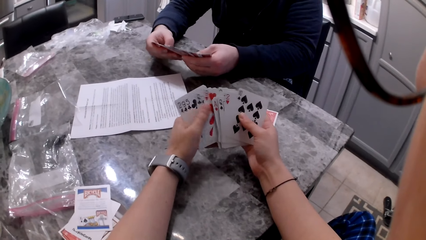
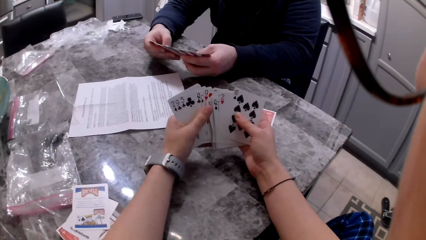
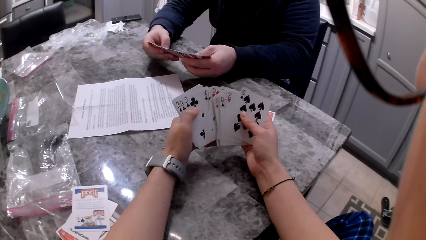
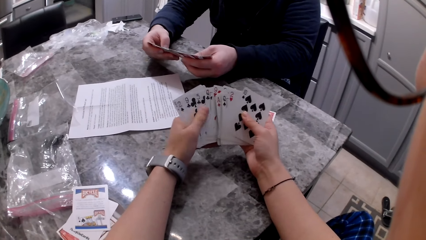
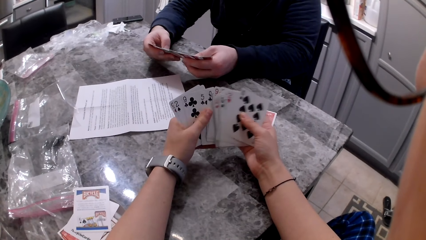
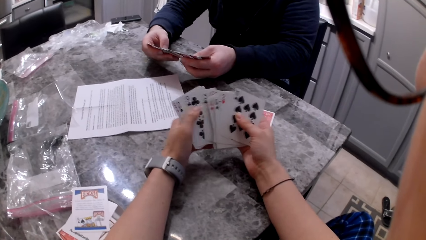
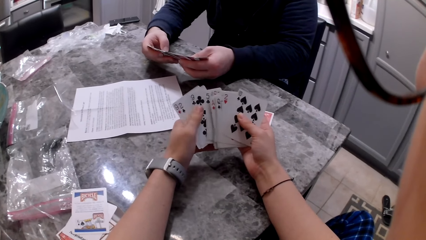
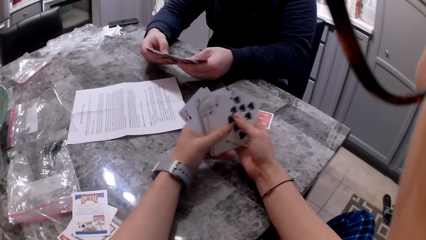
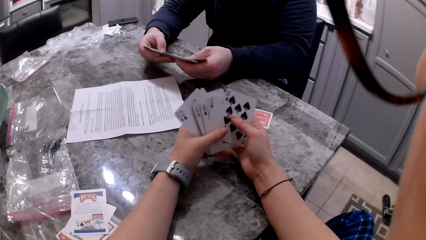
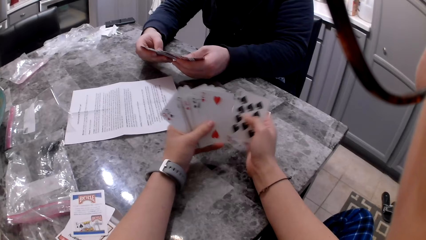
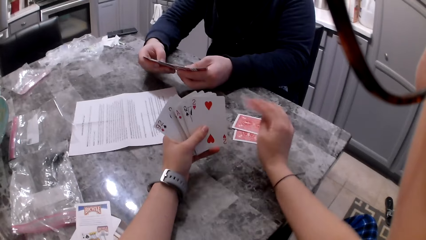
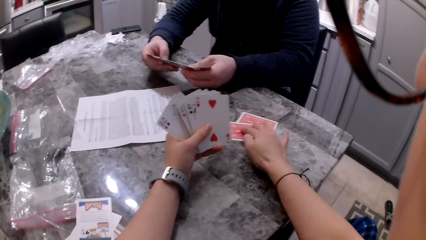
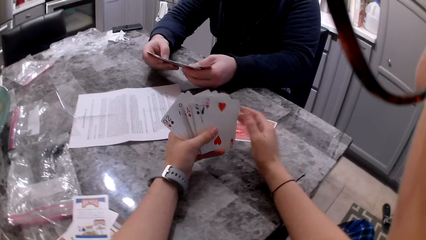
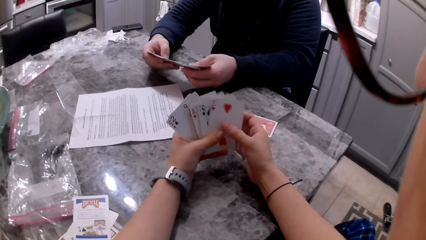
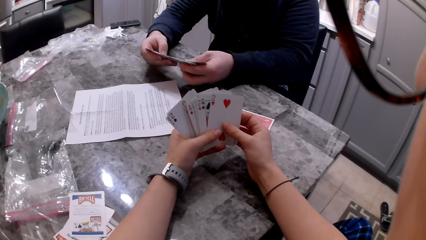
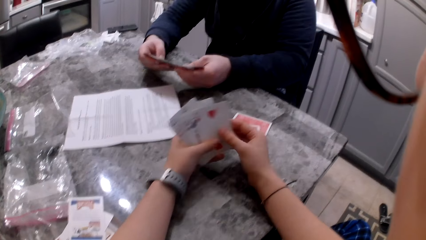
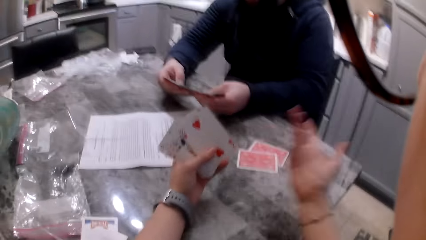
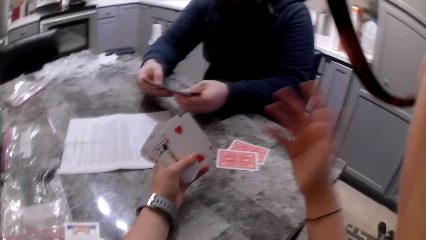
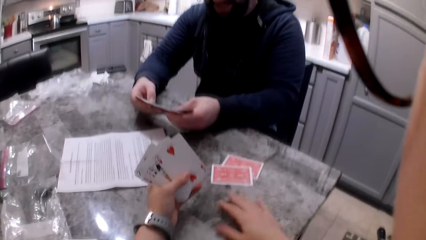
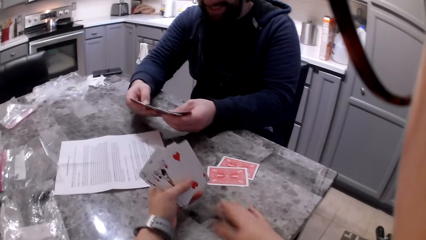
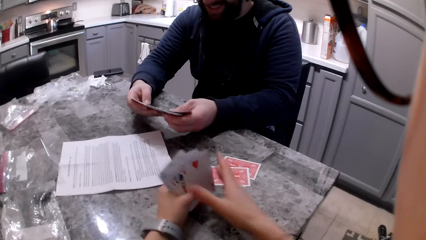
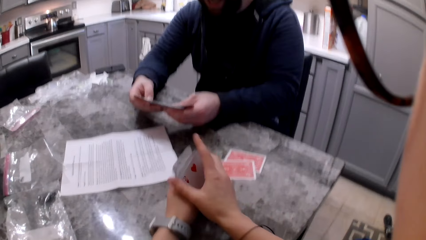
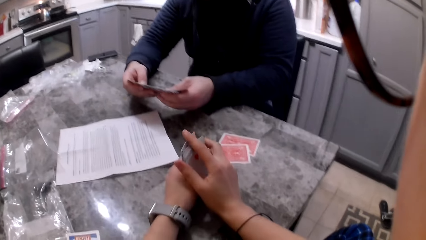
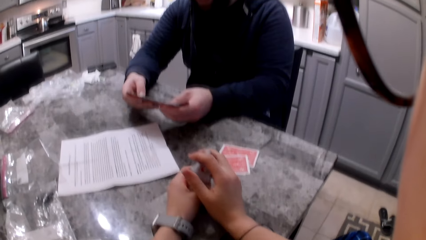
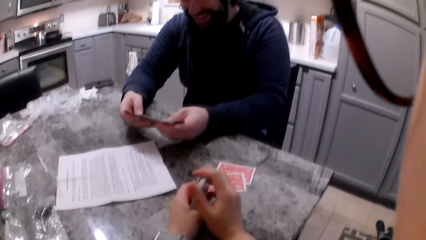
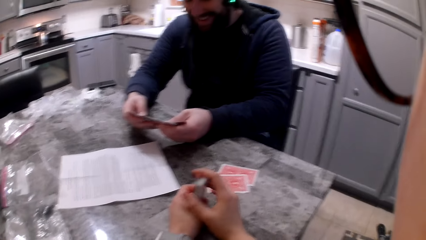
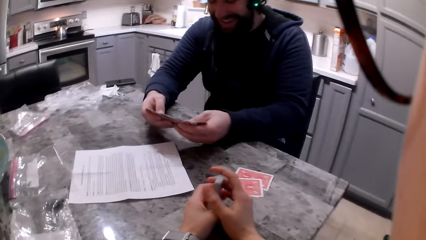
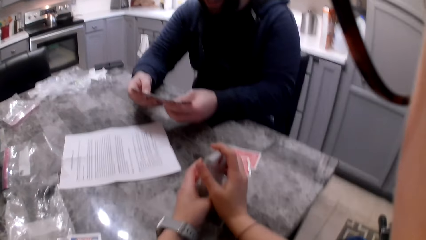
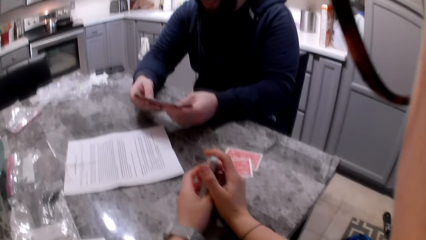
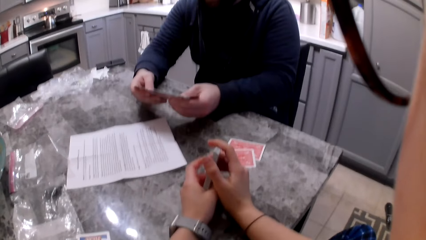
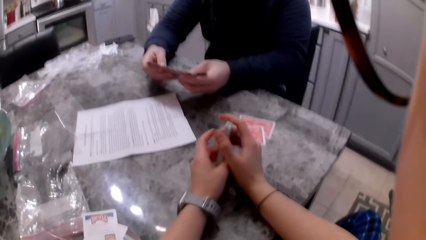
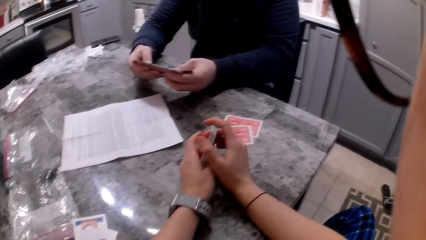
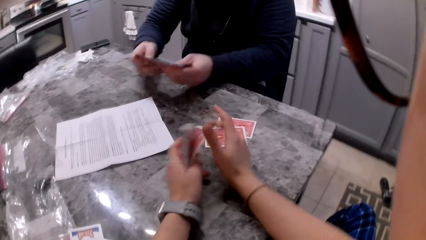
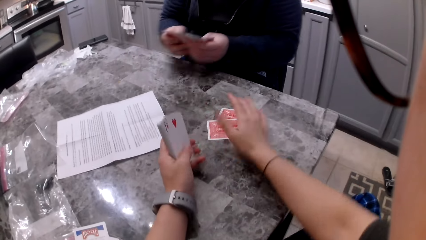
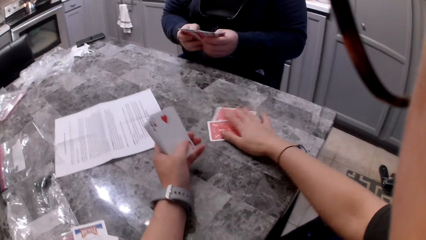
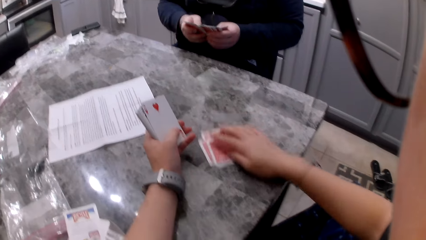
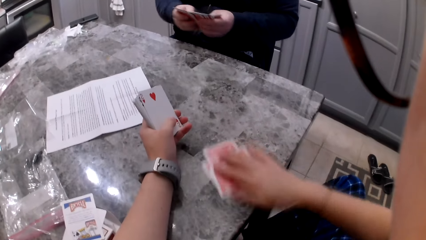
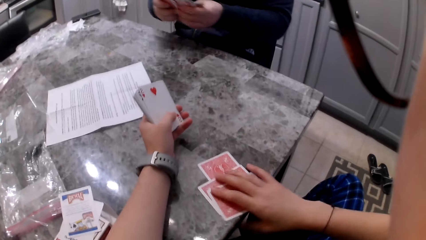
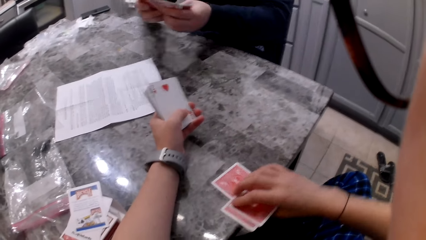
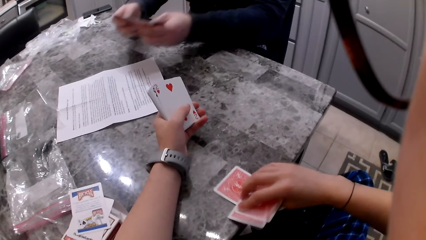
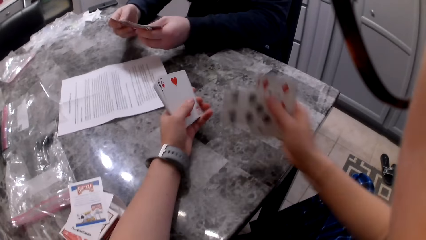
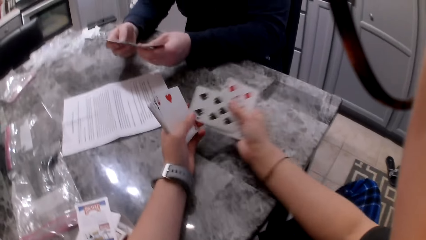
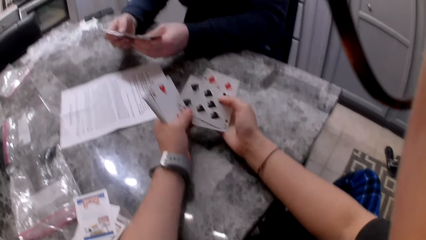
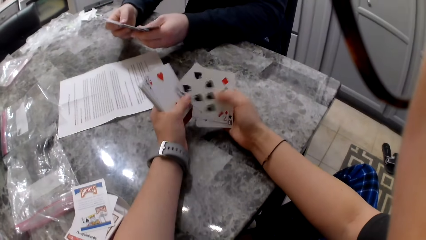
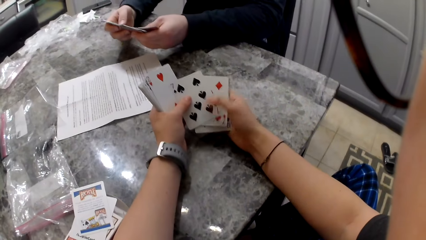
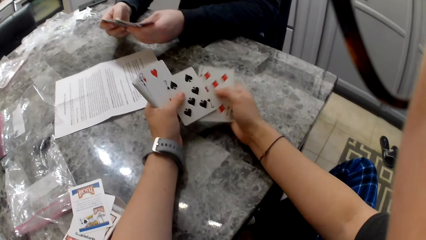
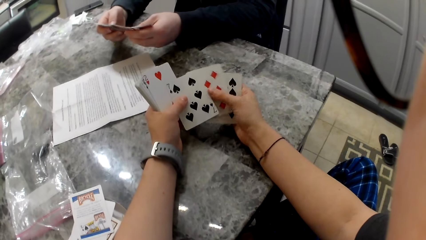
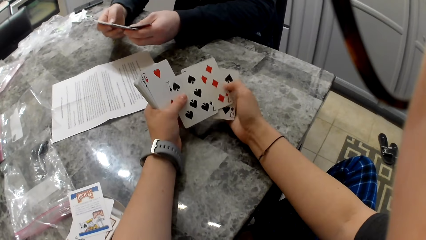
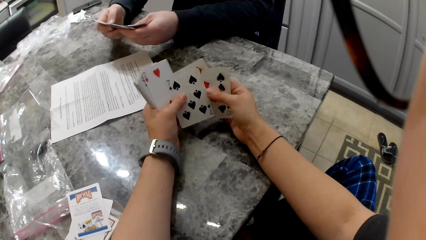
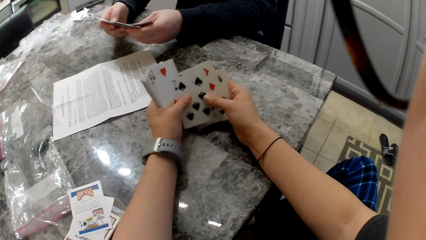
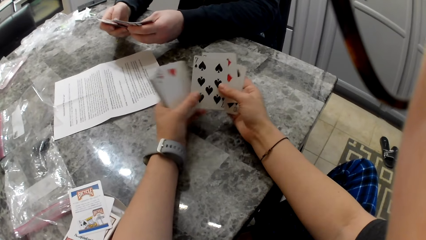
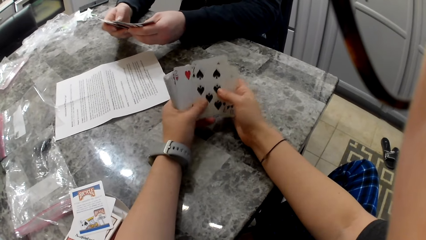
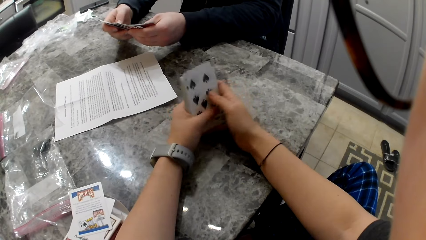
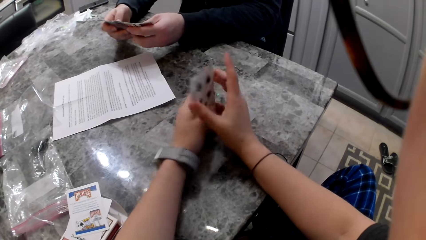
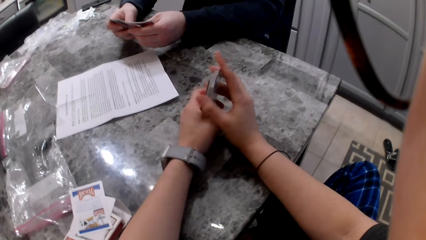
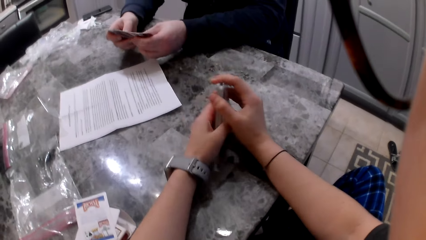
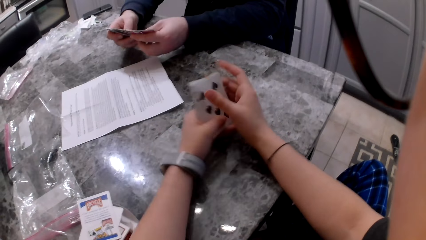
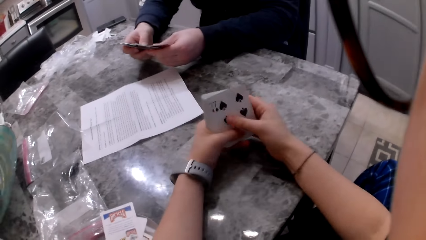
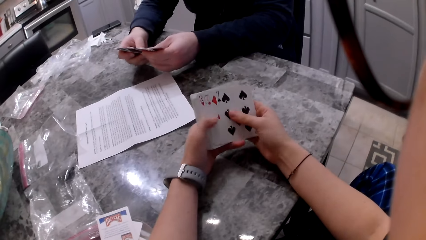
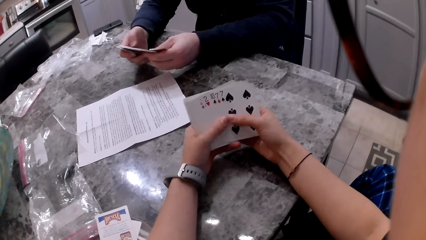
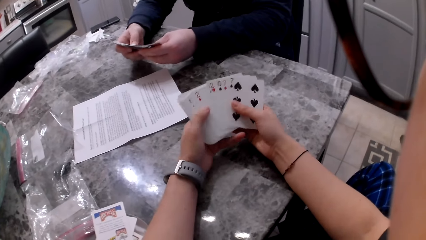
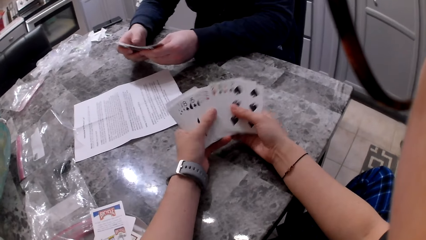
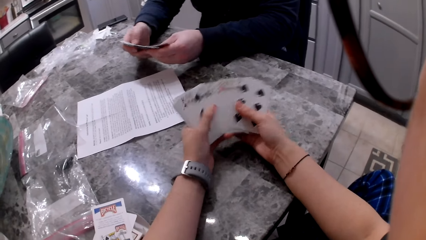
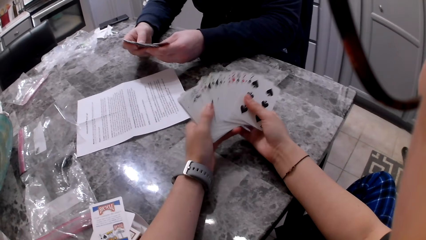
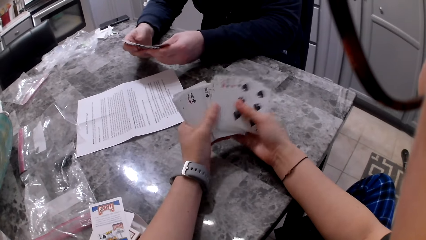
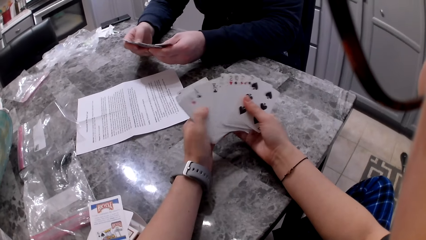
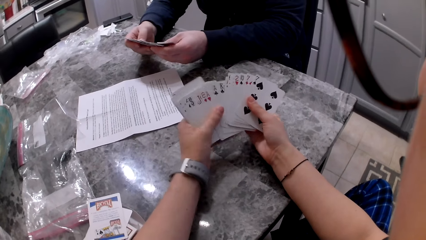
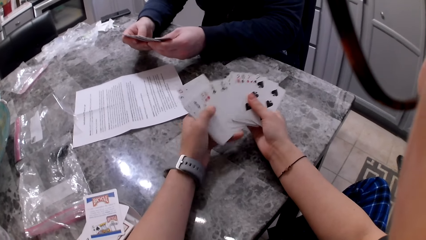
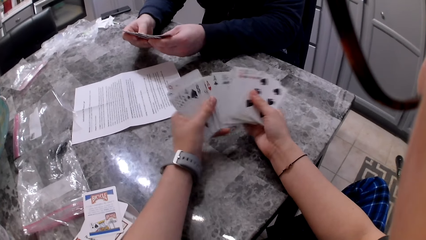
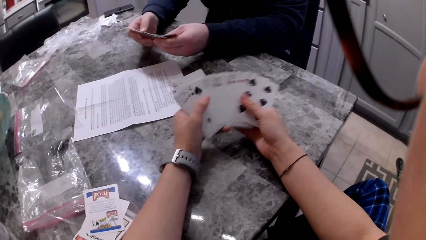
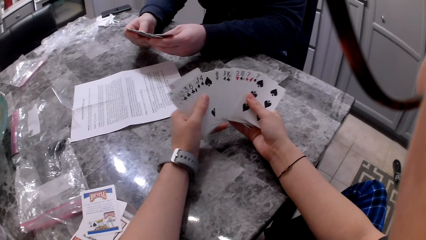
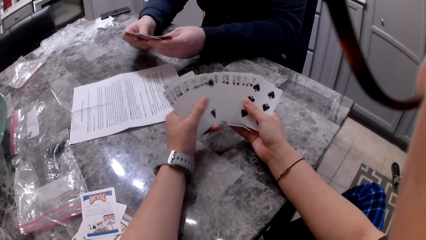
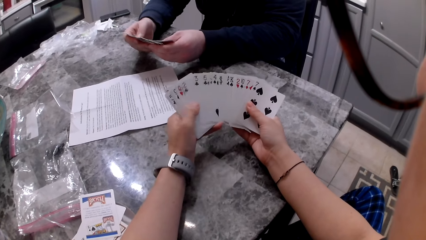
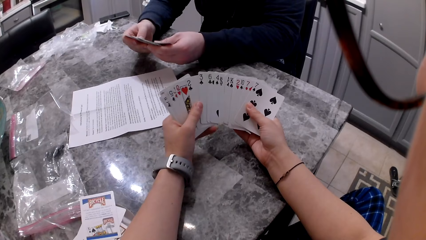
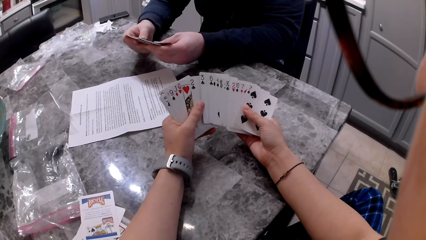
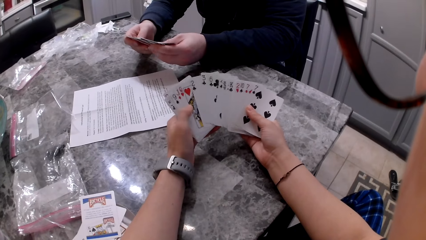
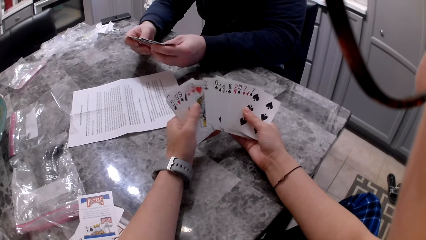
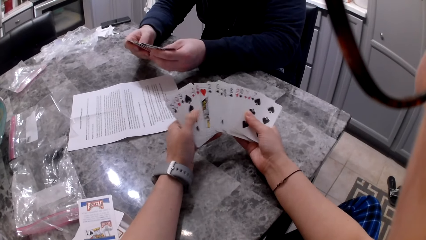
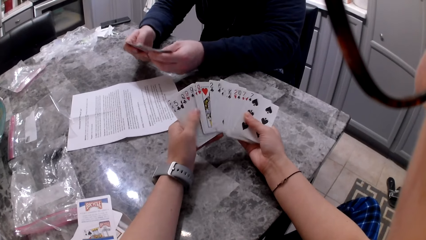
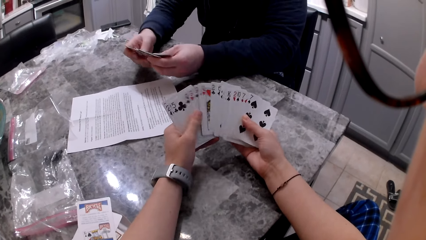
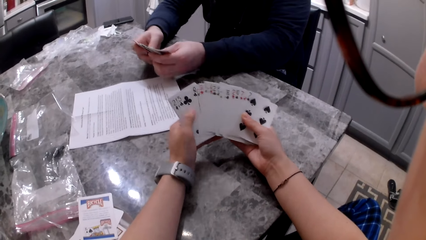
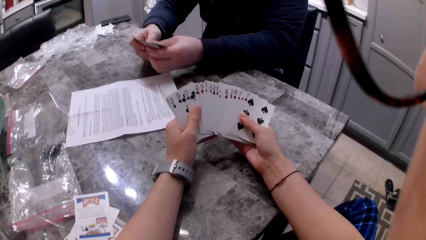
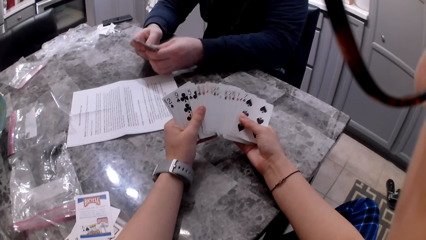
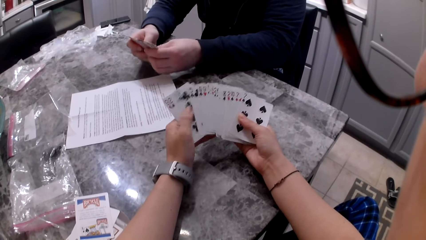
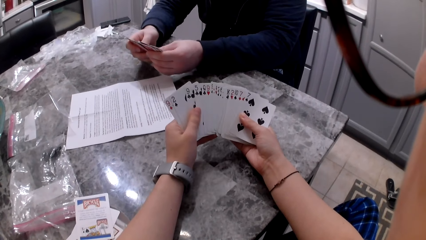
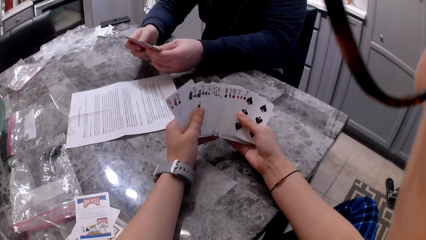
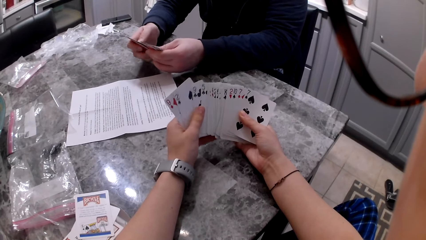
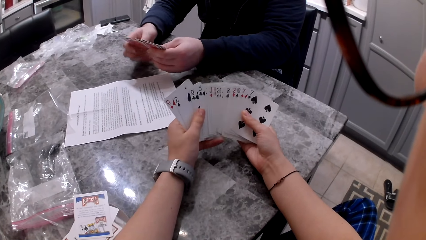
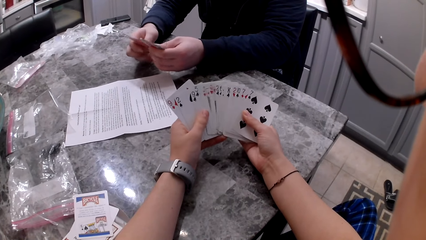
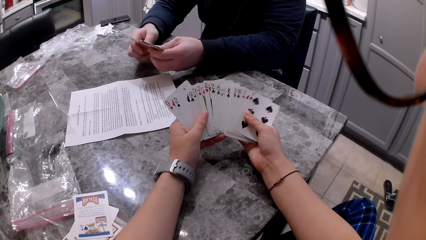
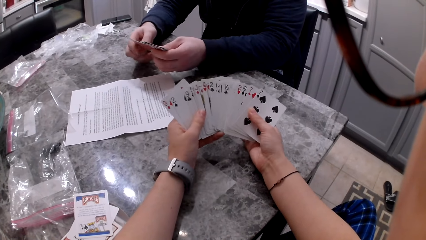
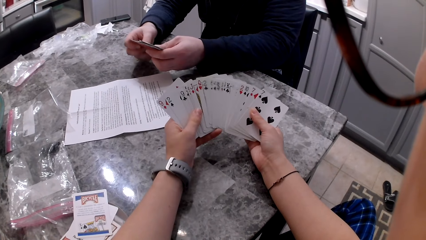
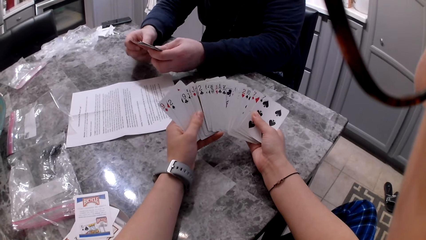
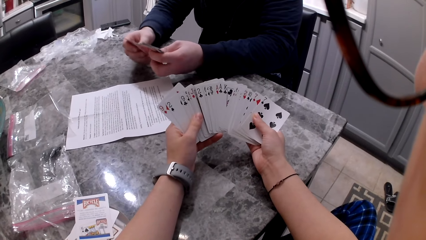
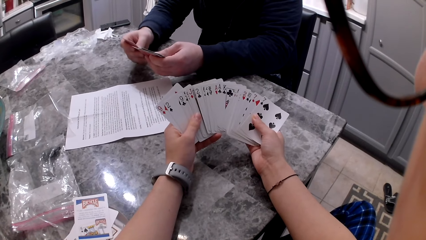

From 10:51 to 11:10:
The camera wearer picks up a card with her right hand and drops the card on the counter. She shuffles her cards. A man shuffles cards in his hands. The camera wearer gestures and moves her right hand. She aligns cards in her hands. The man shuffles cards in his hands. The camera wearer picks up the cards on the counter with her right hand. The man shuffles cards in his hands. The camera wearer adds the cards to her cards, shuffles cards in her hands and aligns cards. The man shuffles cards in his hands. The camera wearer shuffles cards in her hands.
